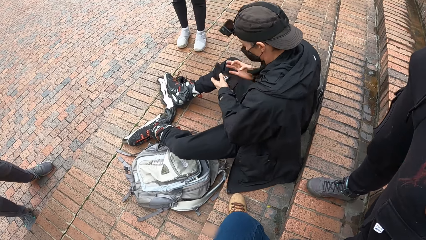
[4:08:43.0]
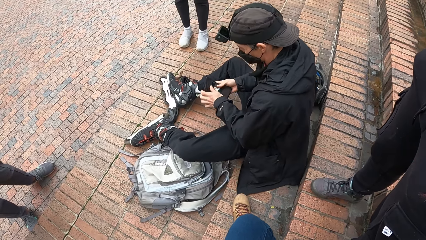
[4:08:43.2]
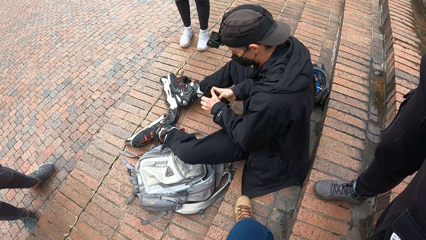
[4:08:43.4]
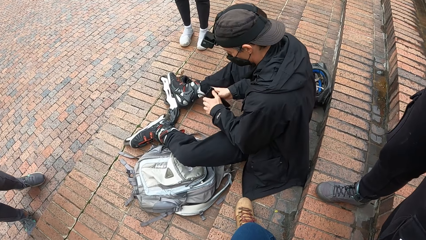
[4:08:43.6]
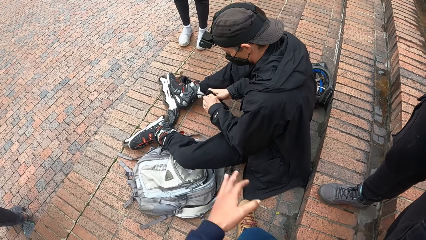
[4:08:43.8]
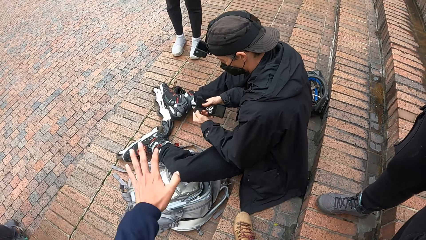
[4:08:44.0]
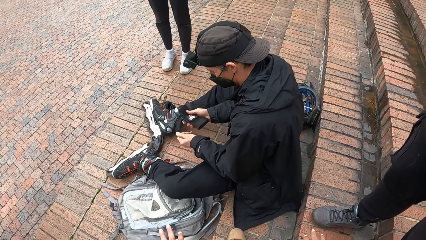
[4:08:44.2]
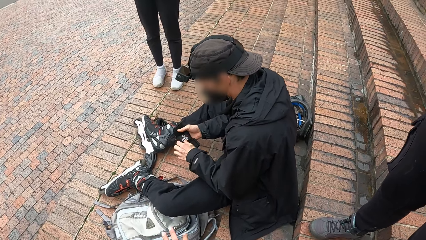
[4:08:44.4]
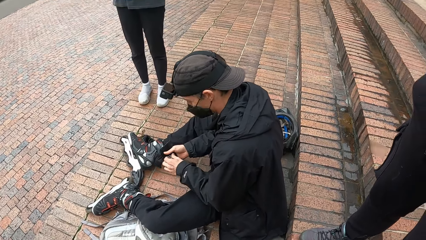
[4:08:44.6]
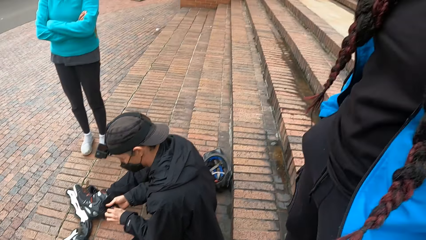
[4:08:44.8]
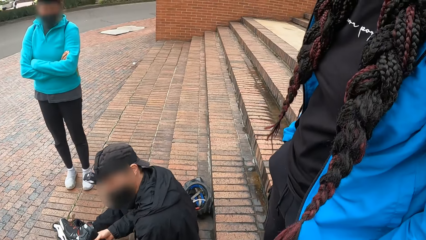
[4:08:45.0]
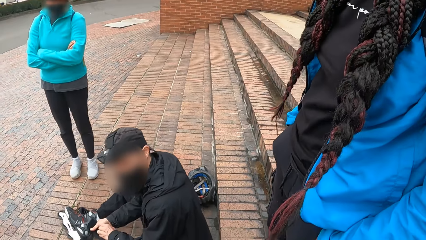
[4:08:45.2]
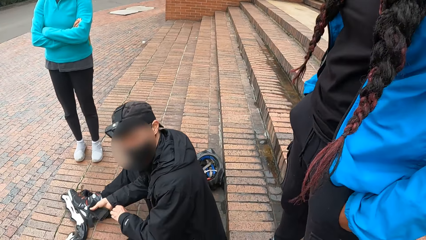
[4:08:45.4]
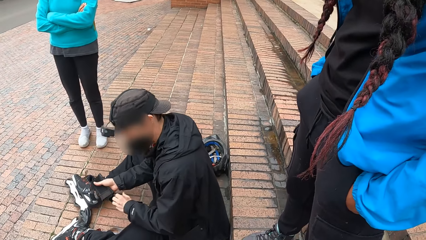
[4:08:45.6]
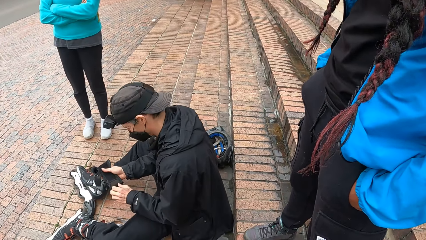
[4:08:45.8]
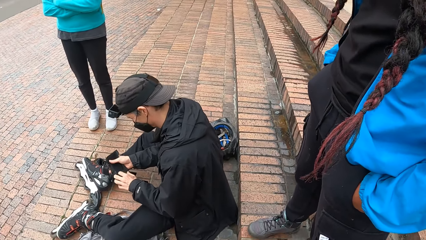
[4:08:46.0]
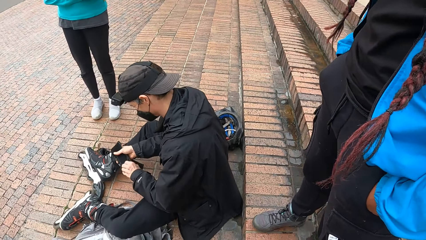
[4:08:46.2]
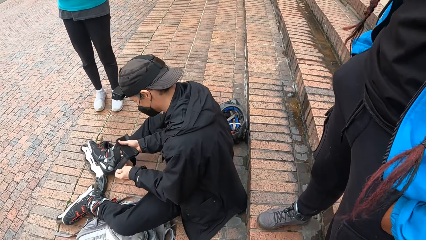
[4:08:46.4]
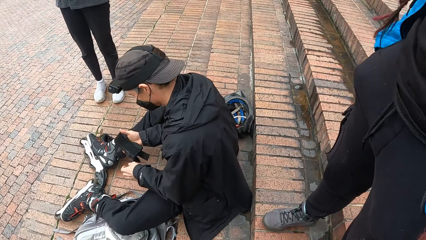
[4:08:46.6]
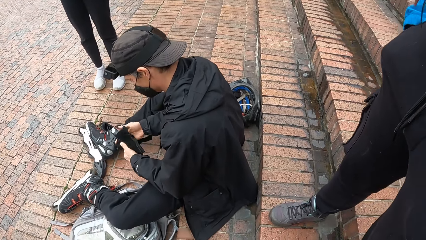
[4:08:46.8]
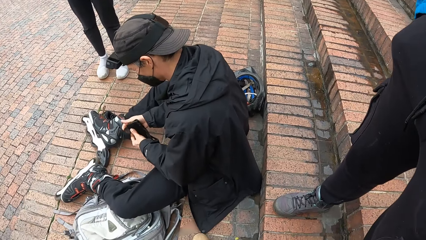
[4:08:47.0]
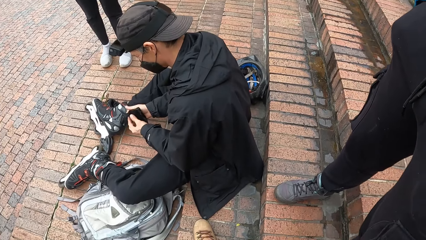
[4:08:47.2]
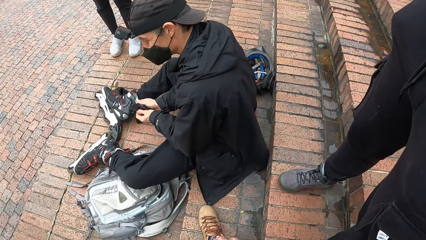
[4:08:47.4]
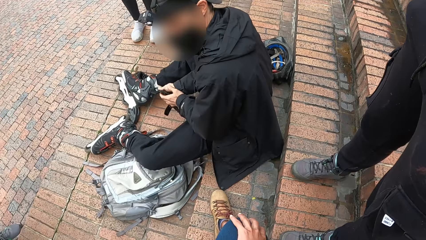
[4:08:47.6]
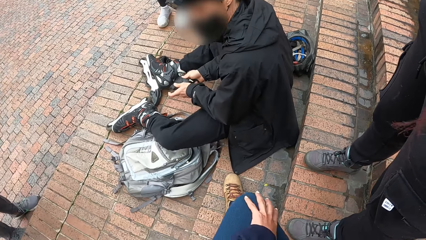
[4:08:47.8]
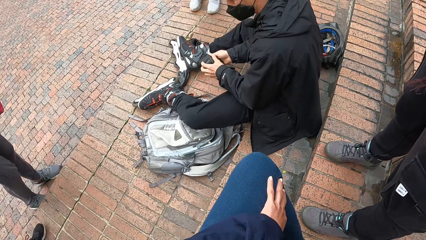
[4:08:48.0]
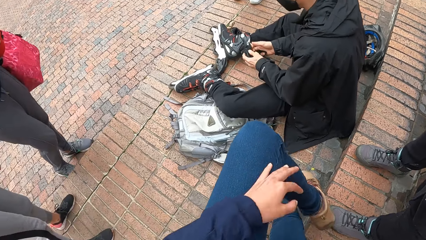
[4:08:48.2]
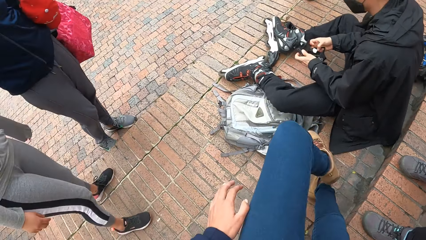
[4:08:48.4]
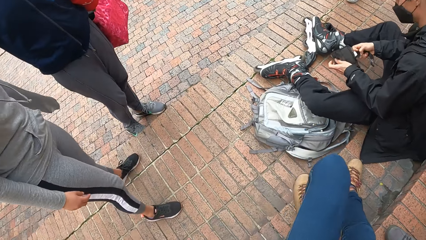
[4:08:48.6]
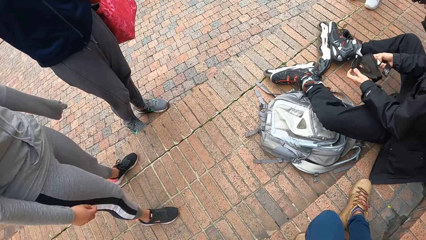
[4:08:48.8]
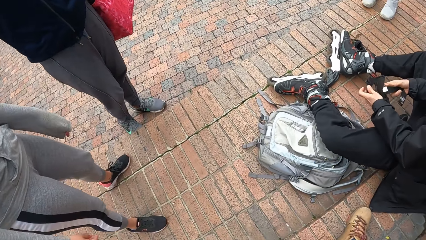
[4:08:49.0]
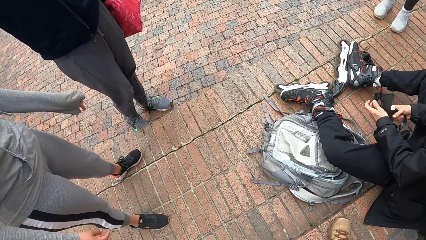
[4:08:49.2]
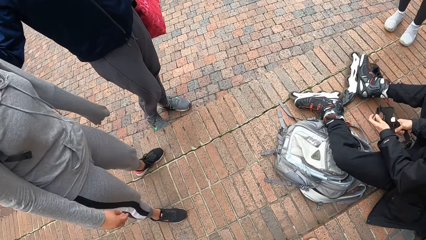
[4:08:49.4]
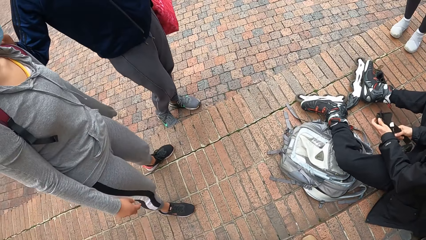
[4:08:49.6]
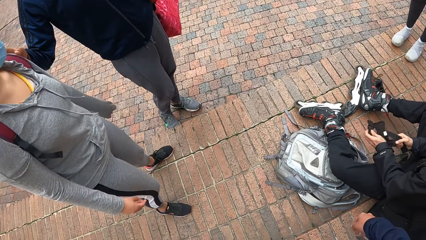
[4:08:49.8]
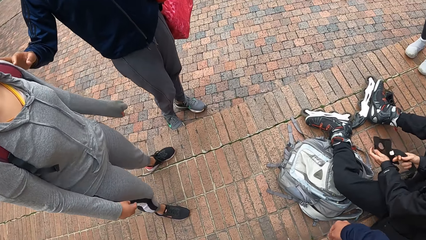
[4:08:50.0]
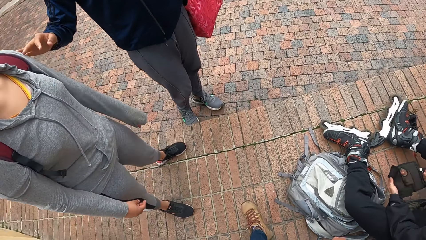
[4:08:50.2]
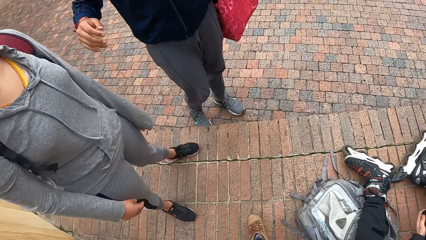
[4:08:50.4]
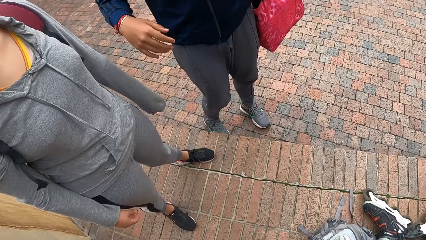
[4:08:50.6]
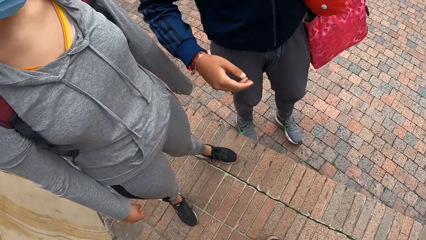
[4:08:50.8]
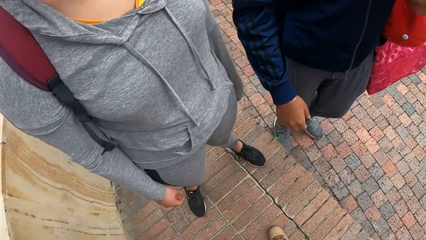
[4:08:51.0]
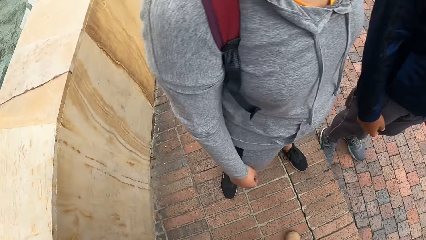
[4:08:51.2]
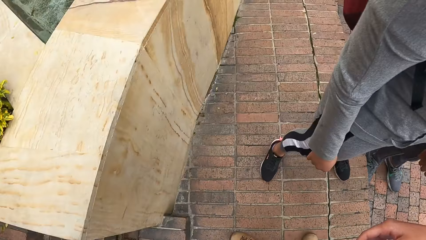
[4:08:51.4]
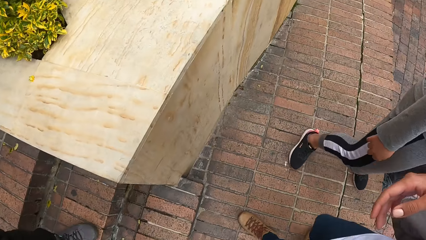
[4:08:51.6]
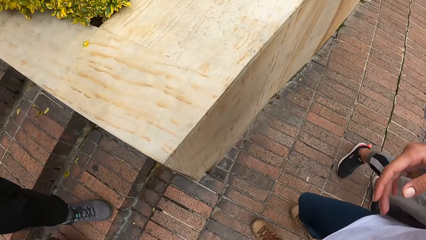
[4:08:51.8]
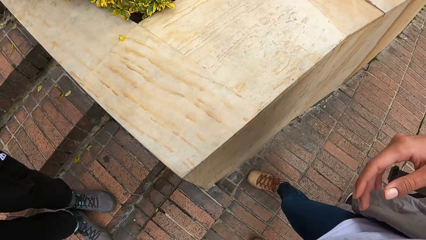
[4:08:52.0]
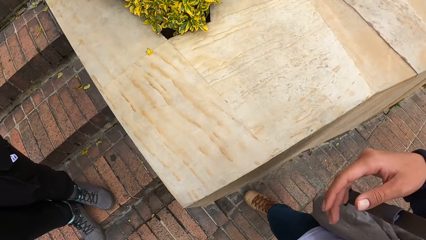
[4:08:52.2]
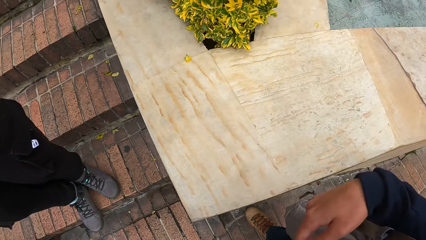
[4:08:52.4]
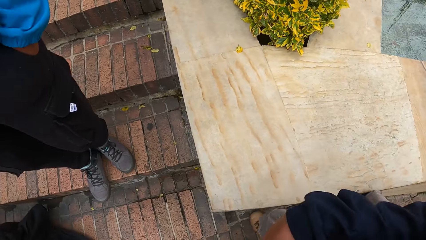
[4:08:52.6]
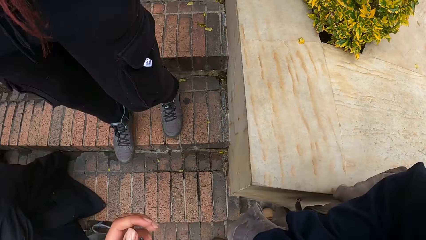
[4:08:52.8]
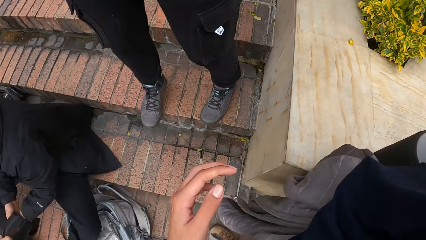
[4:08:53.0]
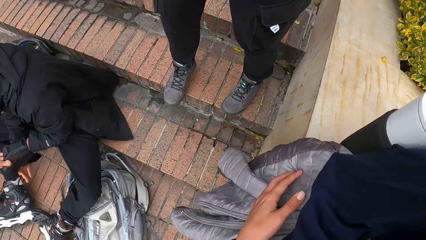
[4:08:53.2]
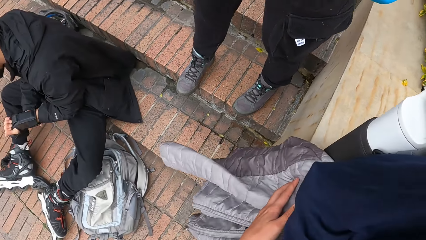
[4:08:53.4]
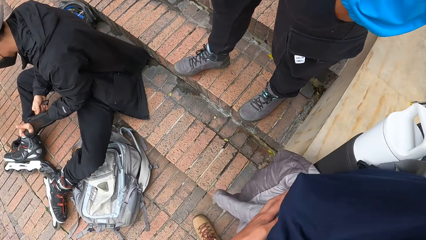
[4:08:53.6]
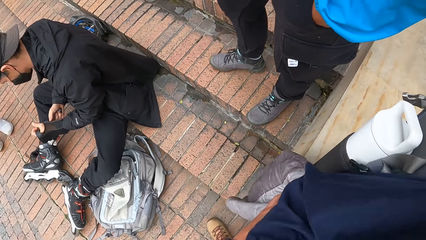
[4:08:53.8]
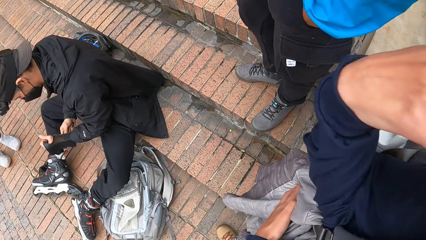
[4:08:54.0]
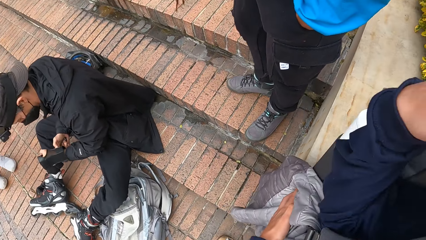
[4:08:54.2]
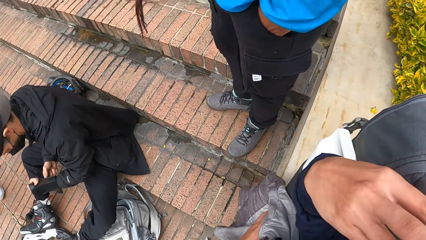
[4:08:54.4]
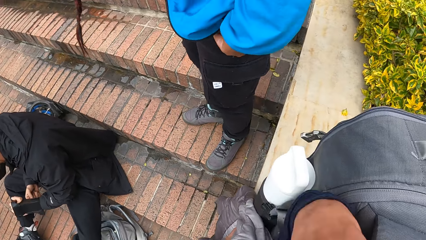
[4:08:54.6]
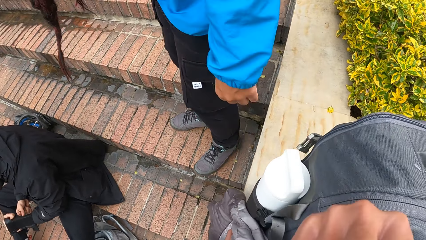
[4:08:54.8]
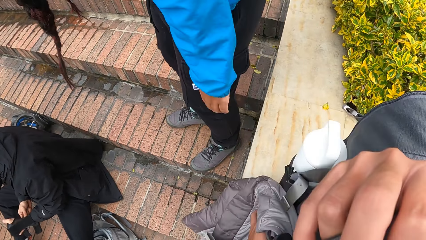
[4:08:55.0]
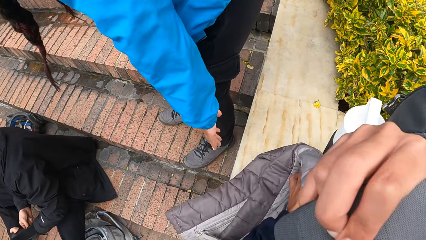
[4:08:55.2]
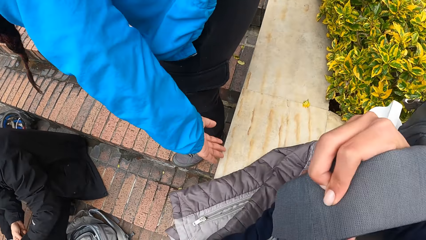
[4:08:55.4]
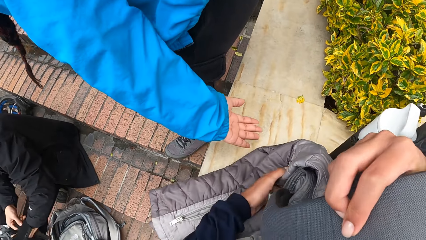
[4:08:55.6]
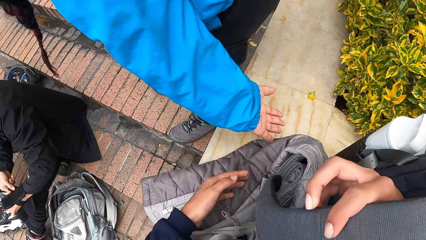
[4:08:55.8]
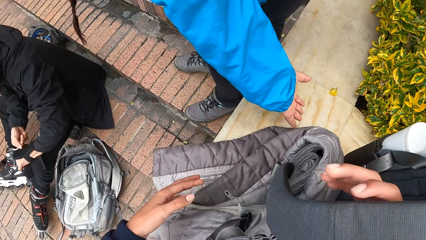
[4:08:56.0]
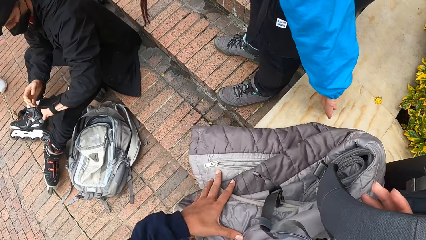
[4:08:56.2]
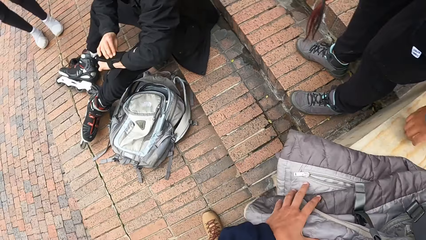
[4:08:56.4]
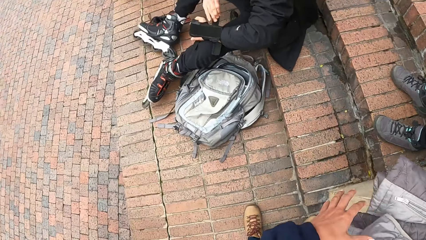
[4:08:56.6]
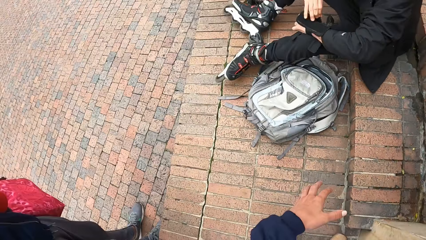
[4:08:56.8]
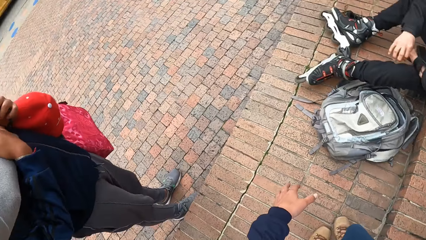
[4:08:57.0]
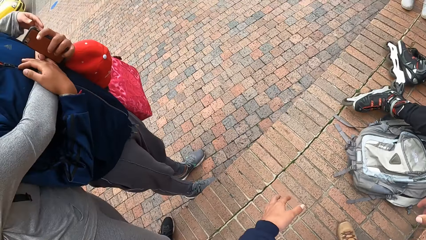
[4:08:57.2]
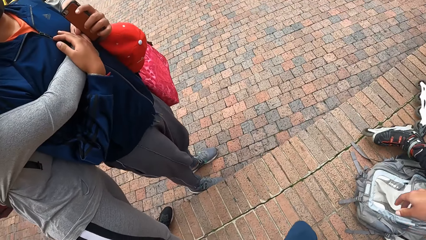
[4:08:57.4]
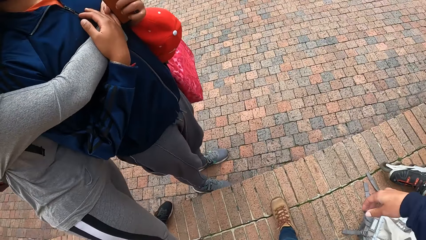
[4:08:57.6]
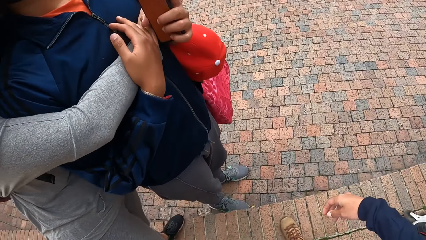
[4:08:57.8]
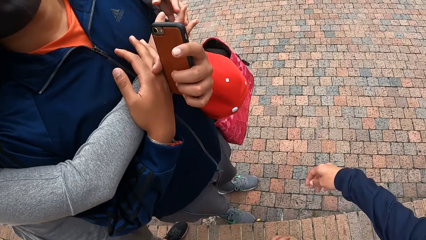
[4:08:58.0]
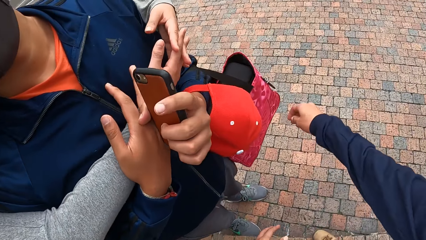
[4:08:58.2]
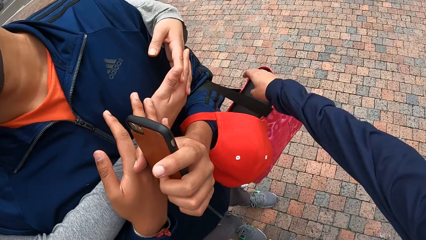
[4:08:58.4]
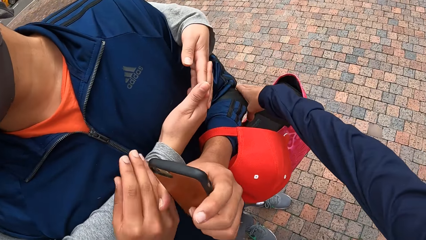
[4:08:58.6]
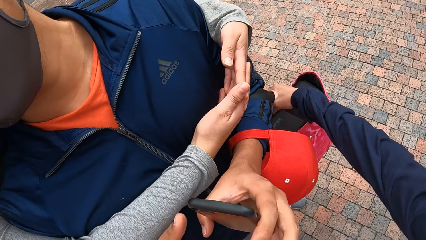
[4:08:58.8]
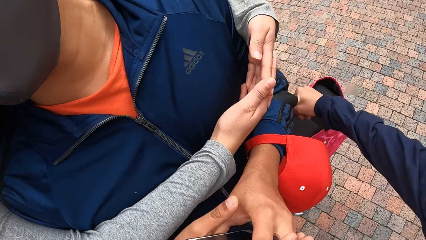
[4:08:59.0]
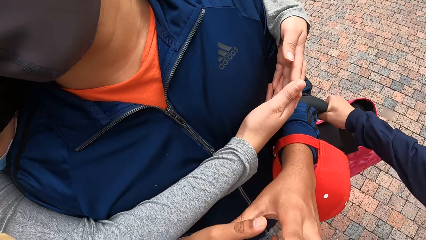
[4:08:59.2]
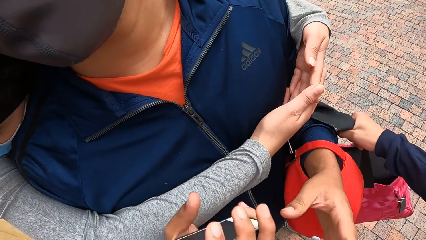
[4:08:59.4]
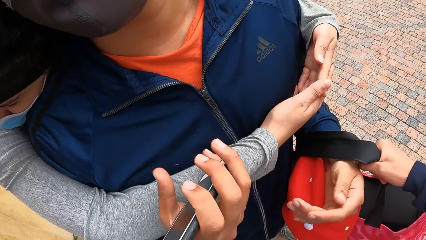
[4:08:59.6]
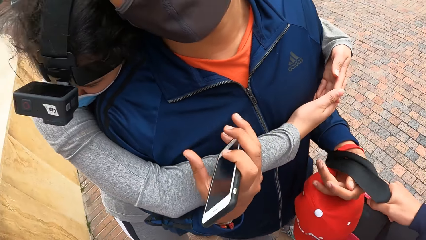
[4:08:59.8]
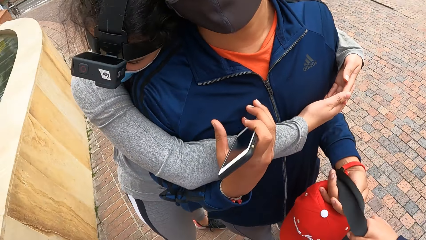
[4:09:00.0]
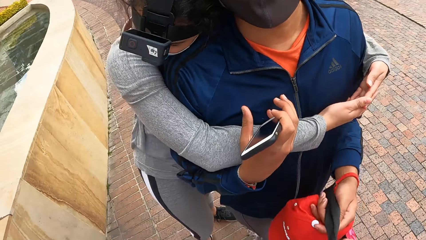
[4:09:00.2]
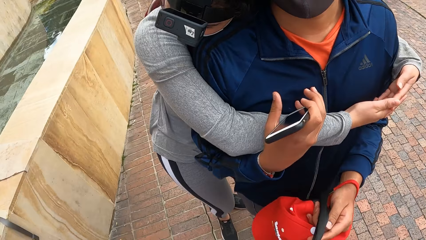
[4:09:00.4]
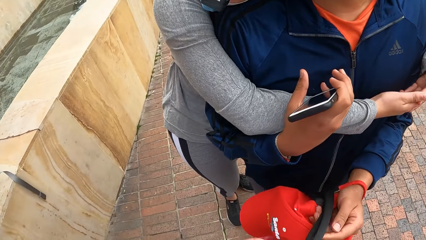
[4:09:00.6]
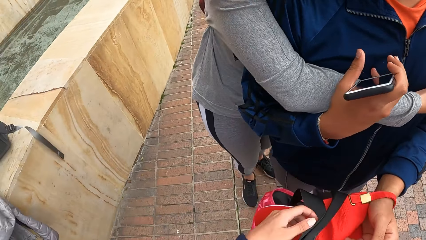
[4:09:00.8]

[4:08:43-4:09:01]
The man holds the hand guard with both hands. The camera wearer walks around. The man opens the hand guard with his left hand. Another man removes his right hand from a woman's shoulder. The first man adjusts the hand guard on his left hand with his right hand. Another woman touches the pavement with her left hand. The camera wearer collects a bag from the other man with her right hand.
